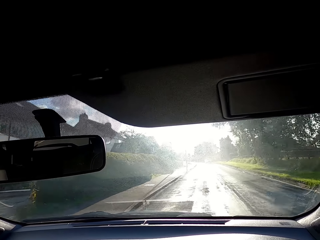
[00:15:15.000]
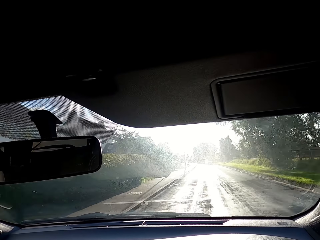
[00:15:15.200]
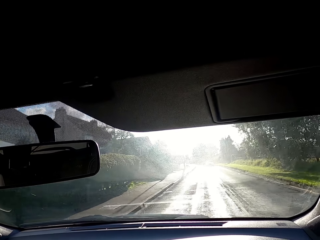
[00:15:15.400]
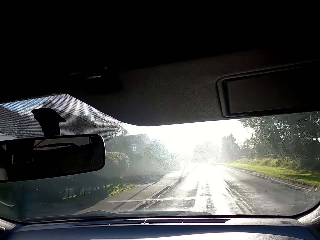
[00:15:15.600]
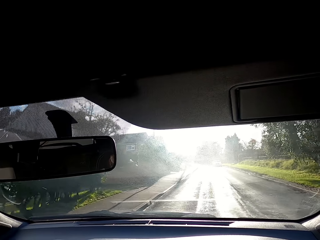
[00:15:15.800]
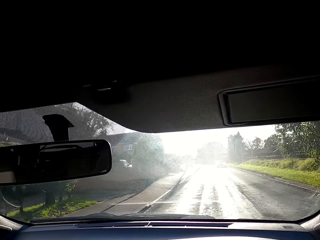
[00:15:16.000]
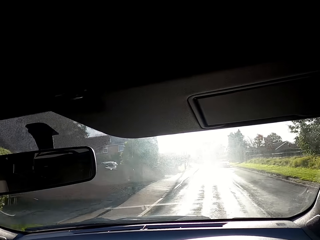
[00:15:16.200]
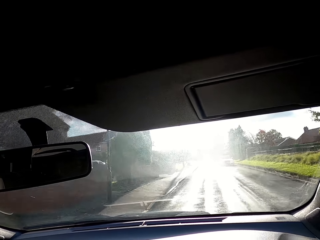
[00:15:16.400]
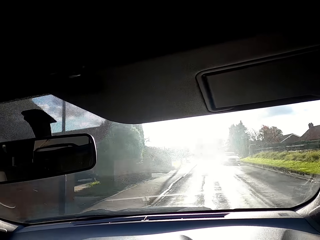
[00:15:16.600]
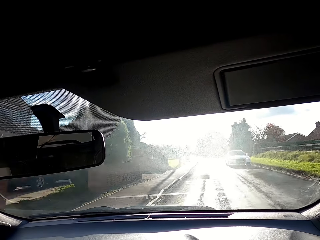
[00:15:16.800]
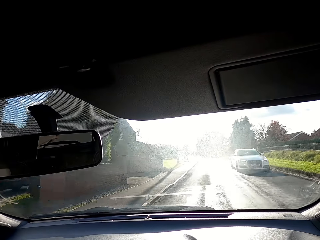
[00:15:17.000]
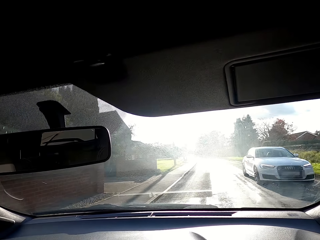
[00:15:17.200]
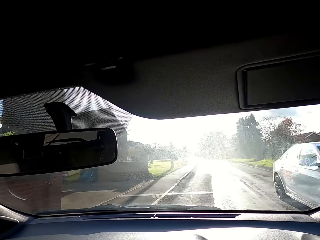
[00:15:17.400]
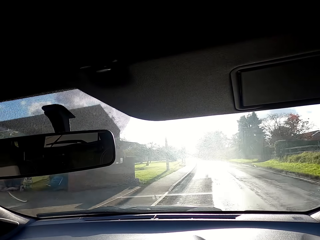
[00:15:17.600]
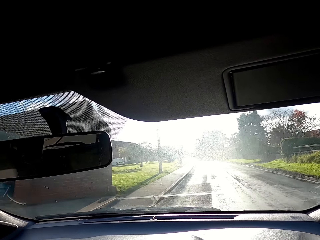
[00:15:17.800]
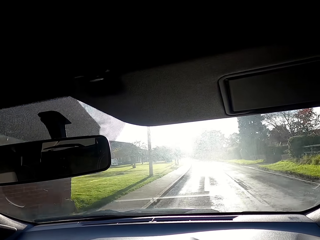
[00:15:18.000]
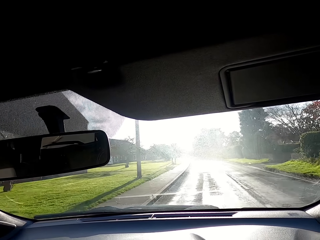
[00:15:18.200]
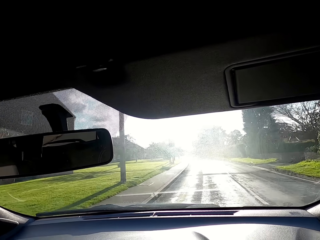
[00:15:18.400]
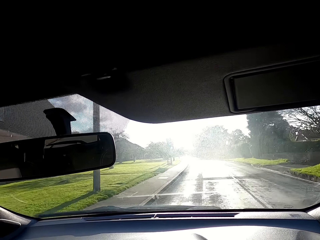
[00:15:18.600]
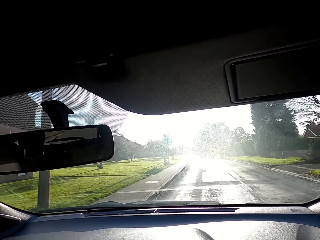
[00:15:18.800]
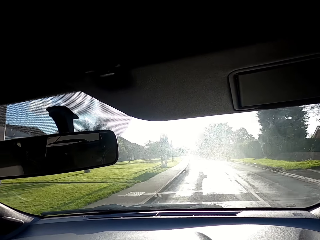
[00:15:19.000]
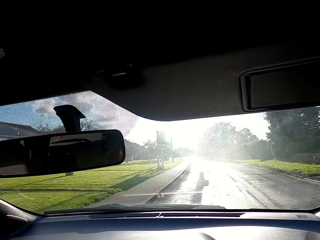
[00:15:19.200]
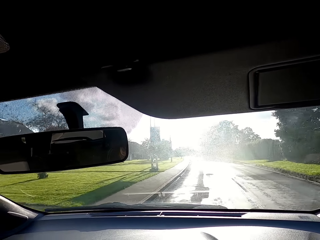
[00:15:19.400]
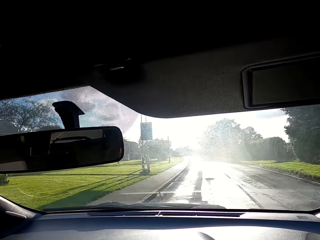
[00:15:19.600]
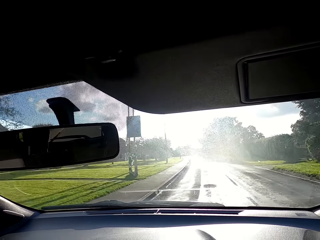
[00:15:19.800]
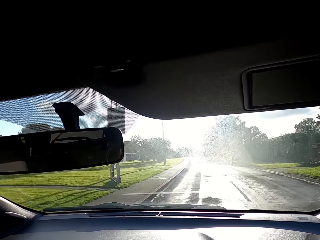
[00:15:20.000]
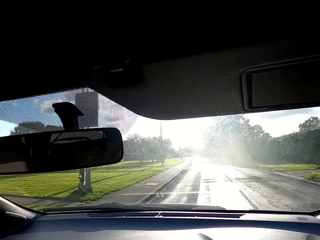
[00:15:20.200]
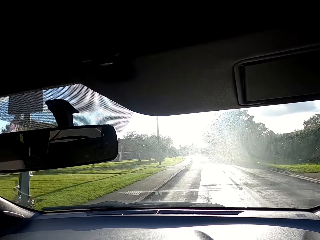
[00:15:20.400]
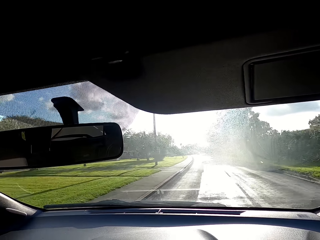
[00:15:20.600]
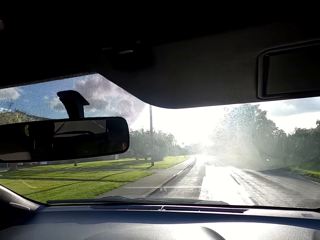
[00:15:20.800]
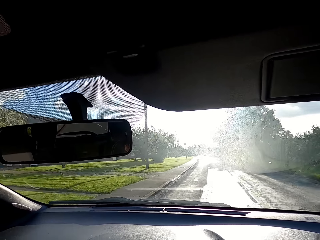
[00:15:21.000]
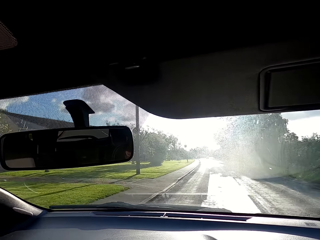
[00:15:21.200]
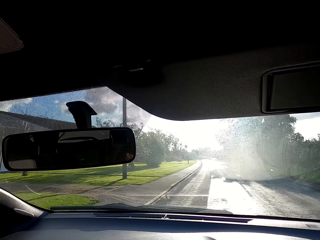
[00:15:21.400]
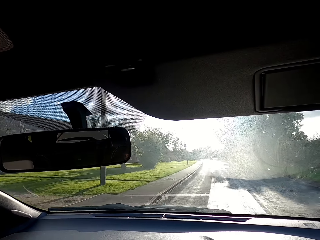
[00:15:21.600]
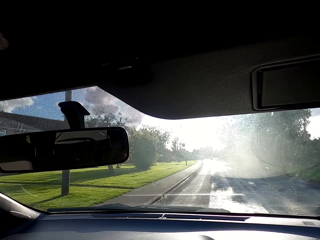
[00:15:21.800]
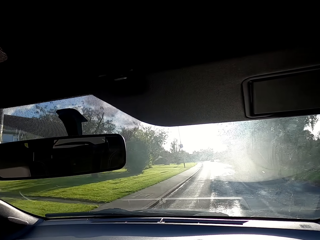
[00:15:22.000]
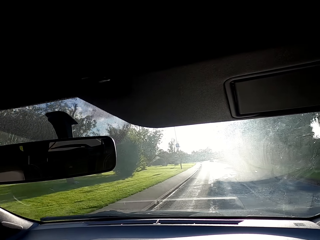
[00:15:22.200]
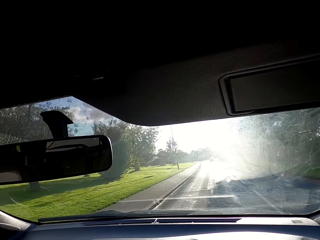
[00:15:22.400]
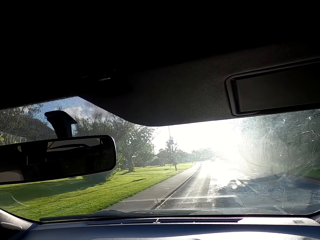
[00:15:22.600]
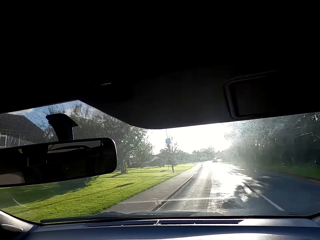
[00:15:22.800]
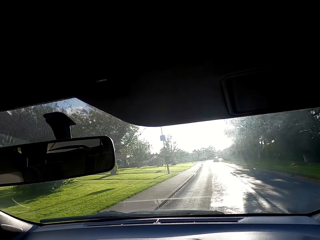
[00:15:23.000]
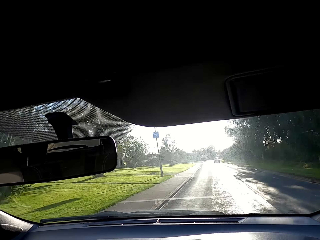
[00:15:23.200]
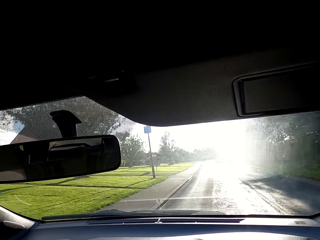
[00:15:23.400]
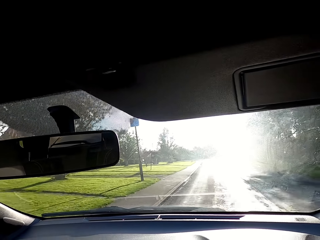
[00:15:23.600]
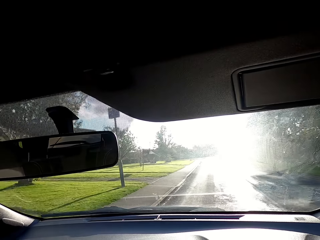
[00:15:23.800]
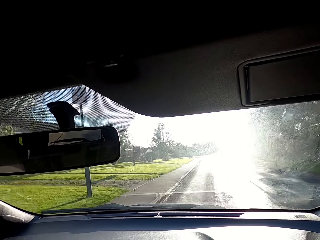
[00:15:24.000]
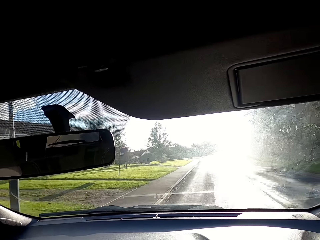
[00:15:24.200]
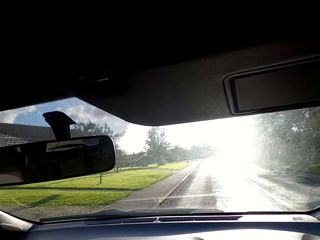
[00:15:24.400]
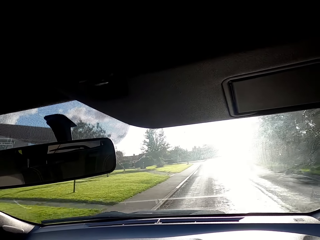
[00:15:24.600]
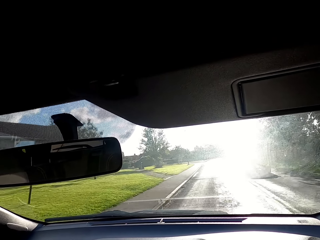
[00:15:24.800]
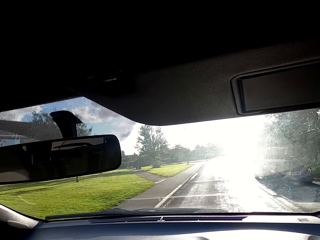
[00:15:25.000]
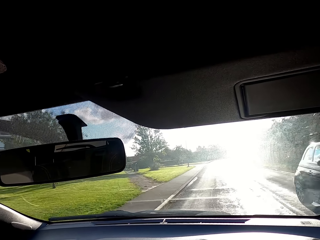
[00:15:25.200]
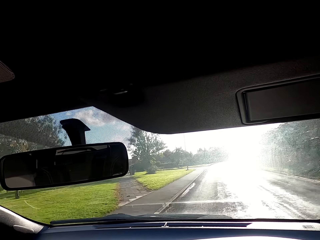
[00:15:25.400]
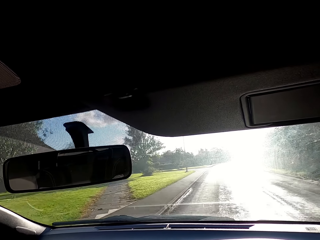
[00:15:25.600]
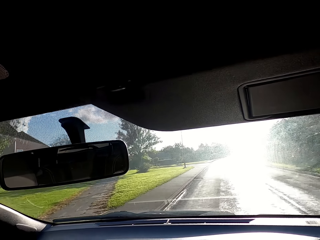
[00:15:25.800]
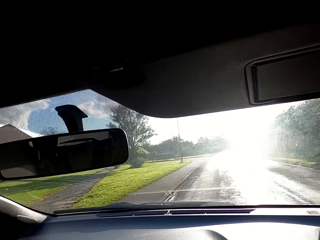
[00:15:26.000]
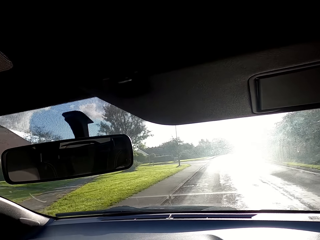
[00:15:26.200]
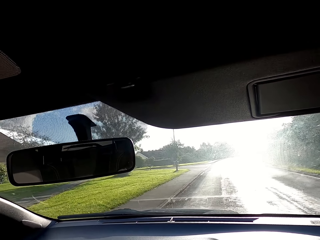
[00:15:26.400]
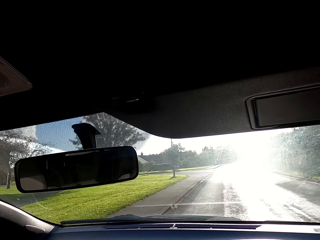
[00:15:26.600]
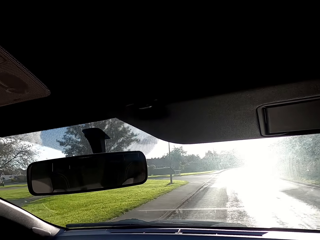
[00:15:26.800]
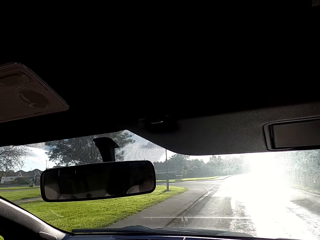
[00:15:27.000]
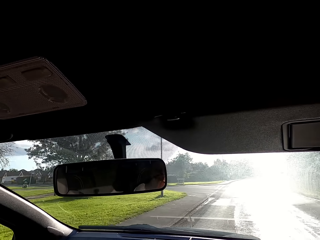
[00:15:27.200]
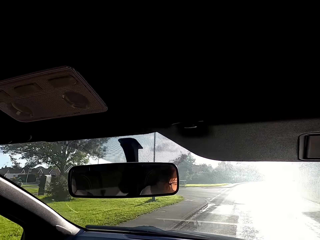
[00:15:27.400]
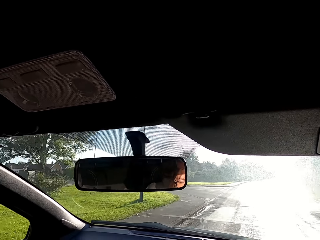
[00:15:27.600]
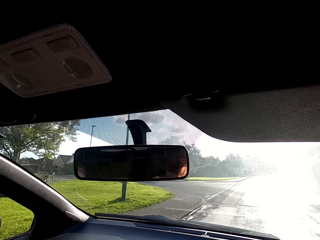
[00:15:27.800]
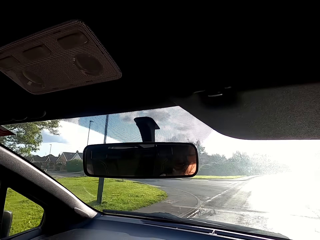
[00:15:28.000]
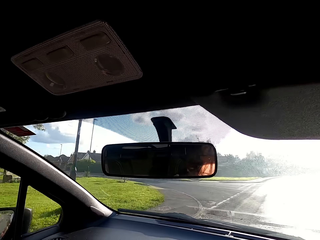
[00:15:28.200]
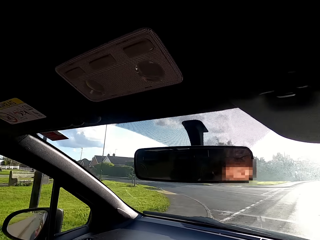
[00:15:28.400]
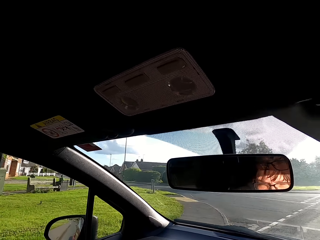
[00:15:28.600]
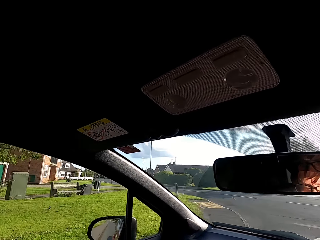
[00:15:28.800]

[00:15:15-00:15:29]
A white car drives past the camera wearer. A black car drives past them.

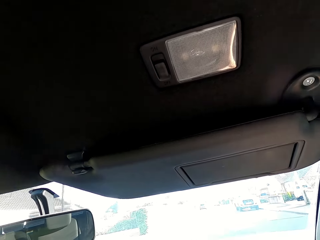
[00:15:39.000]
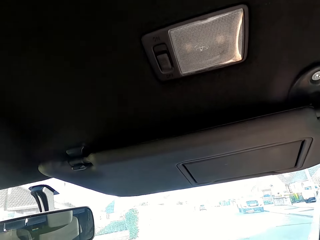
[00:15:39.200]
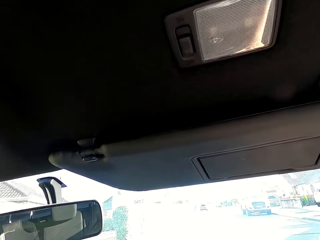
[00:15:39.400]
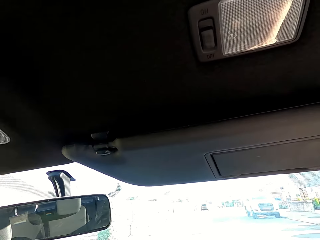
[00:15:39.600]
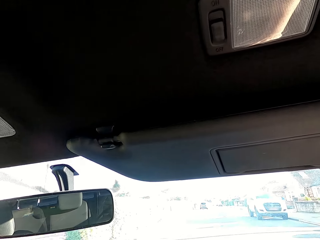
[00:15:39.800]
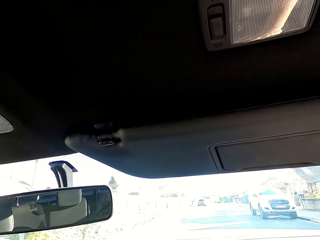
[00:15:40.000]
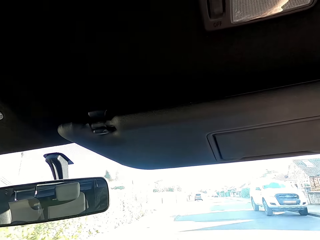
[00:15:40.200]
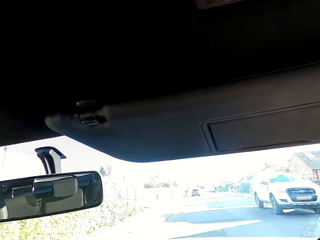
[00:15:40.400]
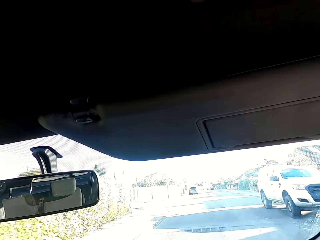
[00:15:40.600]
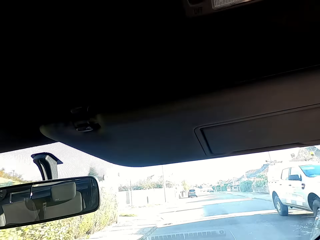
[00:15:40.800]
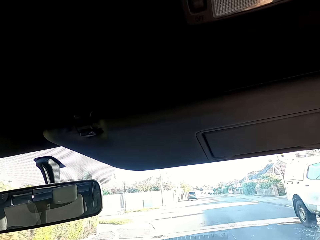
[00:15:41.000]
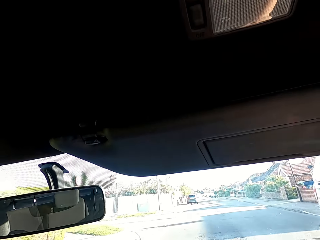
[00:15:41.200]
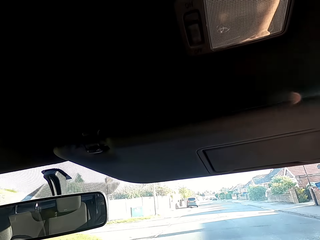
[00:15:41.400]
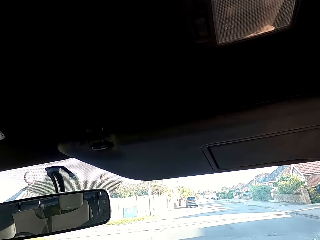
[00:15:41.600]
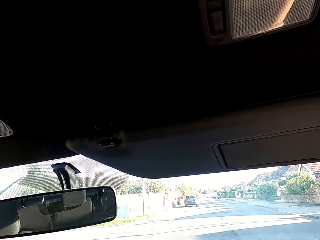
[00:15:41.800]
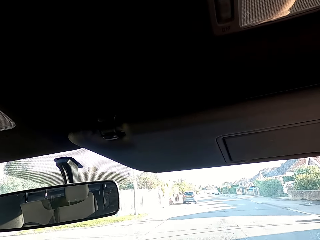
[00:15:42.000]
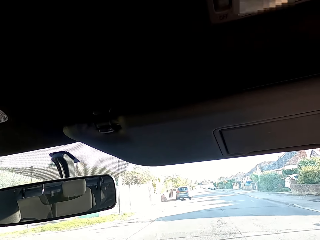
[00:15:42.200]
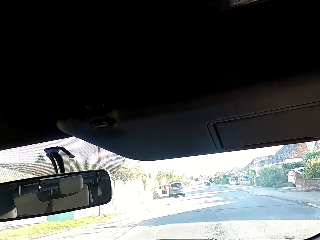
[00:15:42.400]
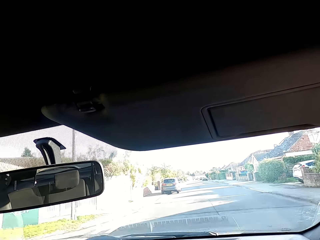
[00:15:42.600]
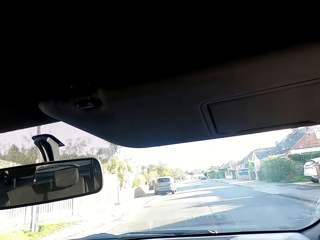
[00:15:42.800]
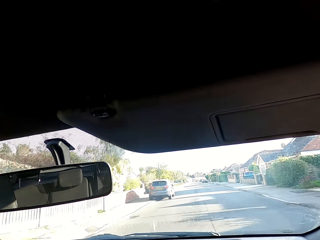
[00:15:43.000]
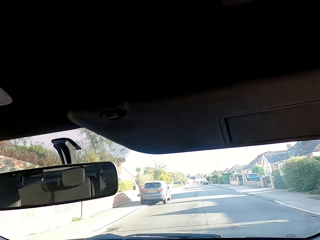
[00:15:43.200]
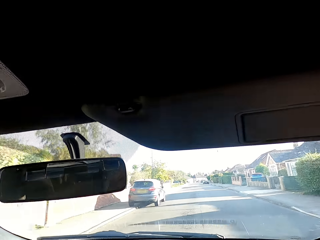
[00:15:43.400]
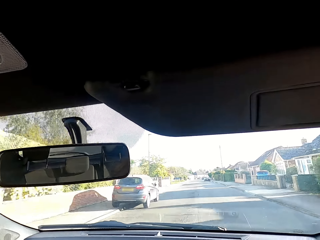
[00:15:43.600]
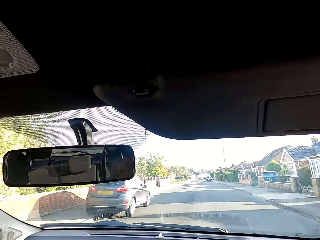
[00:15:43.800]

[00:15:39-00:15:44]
A white SUV drives past the camera wearer.

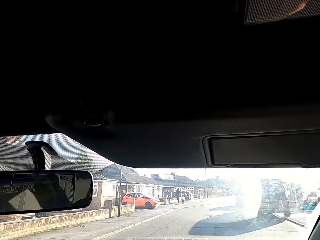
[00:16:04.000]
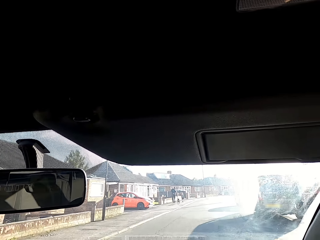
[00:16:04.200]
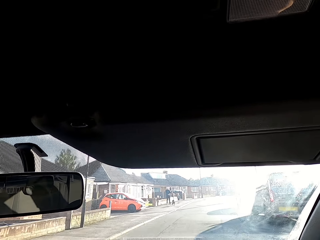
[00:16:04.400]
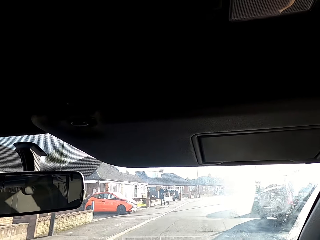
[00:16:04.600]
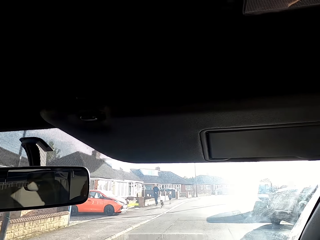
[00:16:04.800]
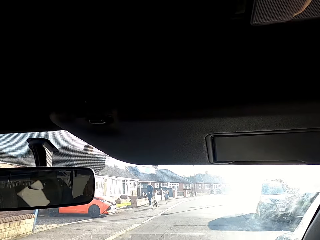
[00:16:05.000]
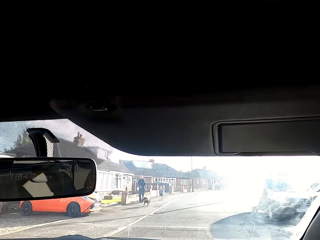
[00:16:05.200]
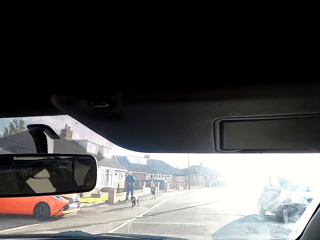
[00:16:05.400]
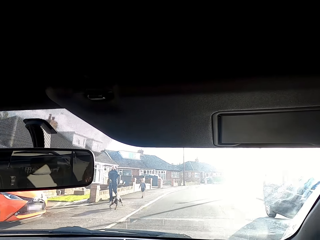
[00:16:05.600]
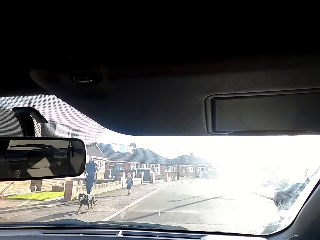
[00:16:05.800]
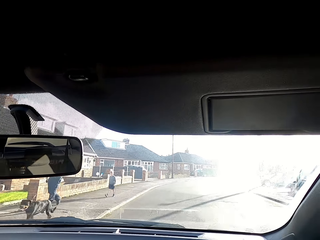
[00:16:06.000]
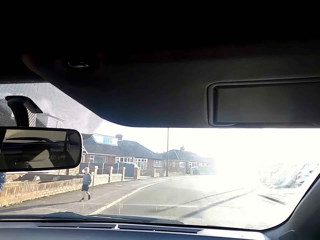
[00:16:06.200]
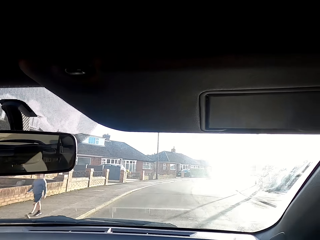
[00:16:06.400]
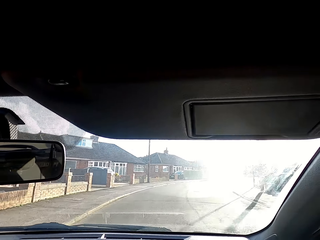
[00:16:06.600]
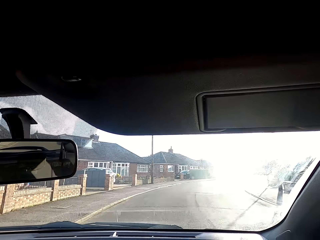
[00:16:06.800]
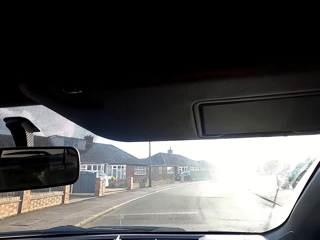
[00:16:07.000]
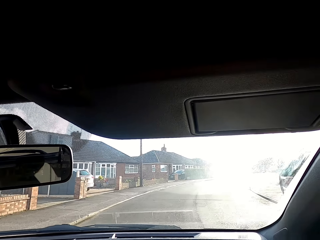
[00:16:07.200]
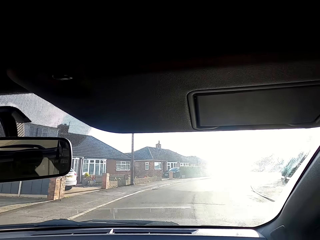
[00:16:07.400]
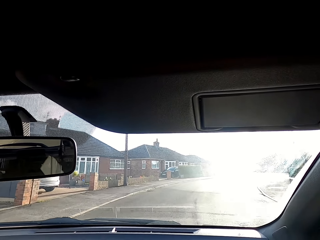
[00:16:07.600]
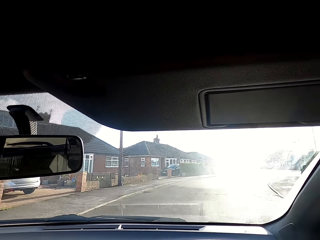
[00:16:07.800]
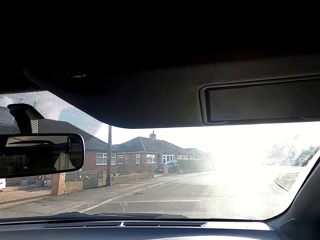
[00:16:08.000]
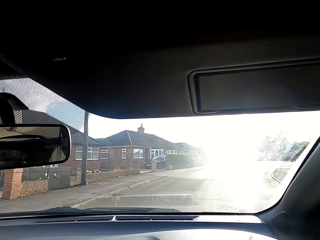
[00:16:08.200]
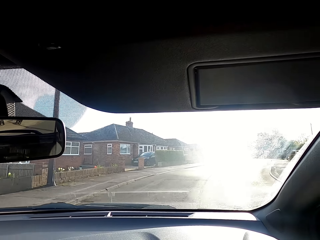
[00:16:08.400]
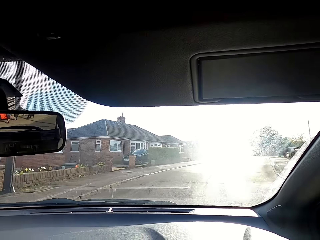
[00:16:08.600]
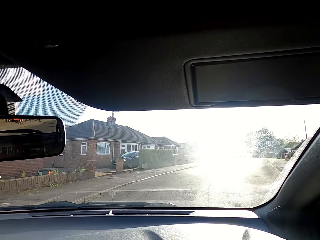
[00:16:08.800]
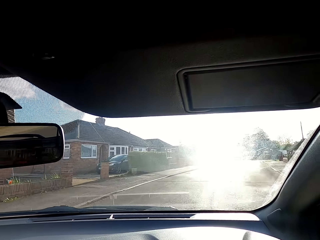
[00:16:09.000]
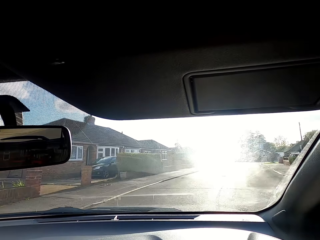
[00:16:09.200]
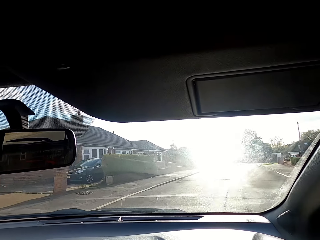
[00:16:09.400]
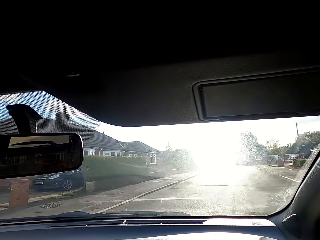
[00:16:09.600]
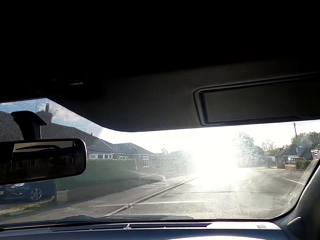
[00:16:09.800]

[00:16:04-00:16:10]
A man and a dog walk past the camera wearer. A boy walks past them.
